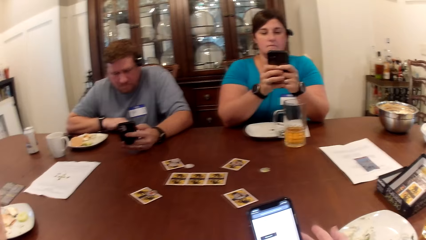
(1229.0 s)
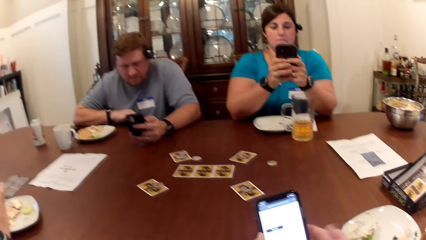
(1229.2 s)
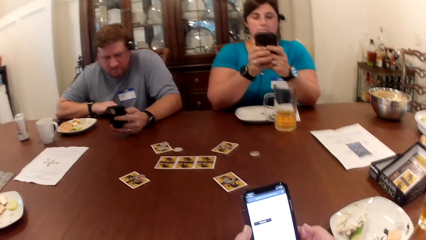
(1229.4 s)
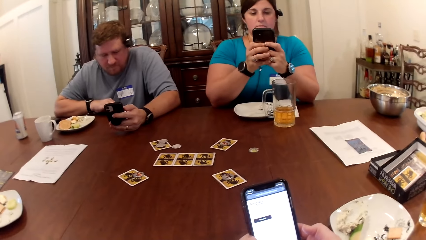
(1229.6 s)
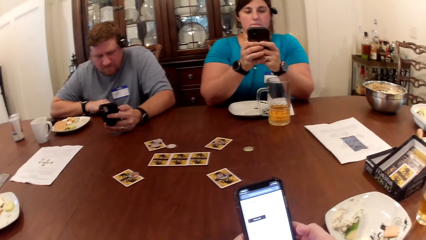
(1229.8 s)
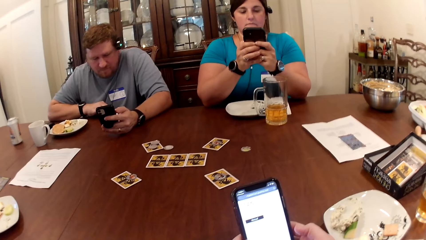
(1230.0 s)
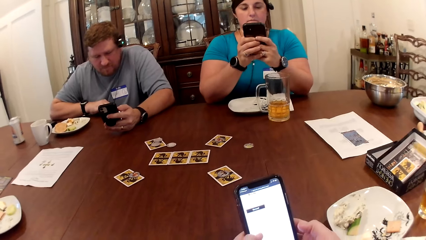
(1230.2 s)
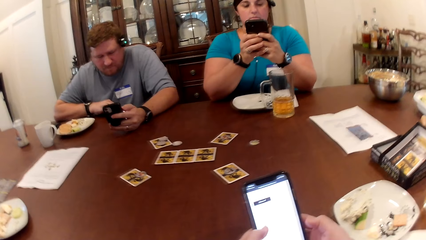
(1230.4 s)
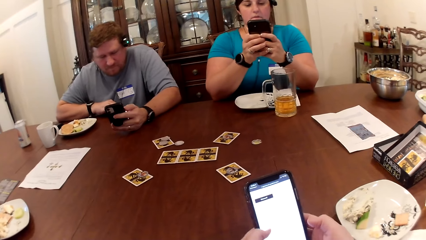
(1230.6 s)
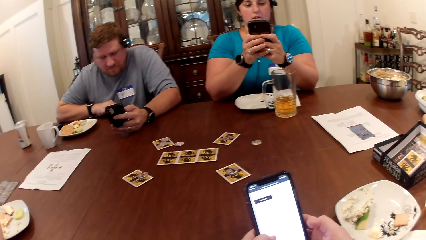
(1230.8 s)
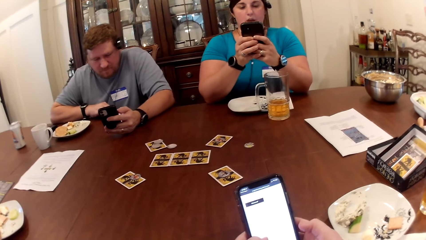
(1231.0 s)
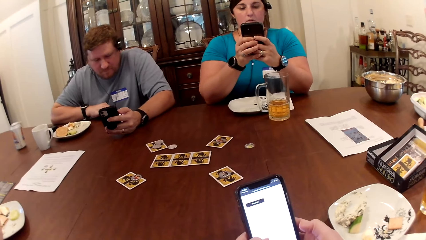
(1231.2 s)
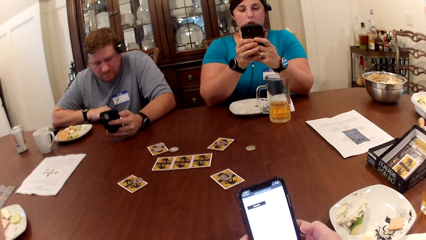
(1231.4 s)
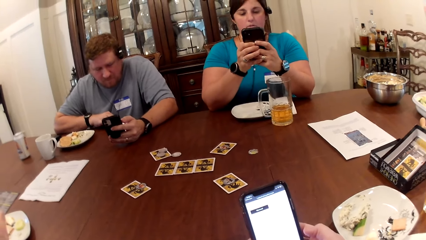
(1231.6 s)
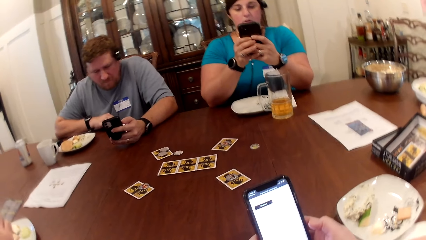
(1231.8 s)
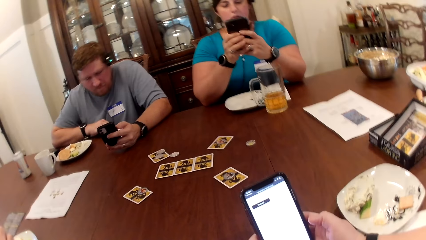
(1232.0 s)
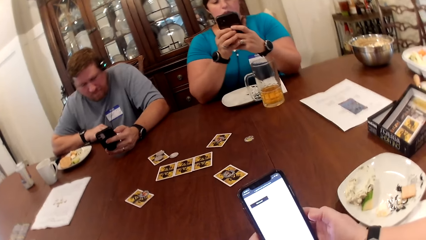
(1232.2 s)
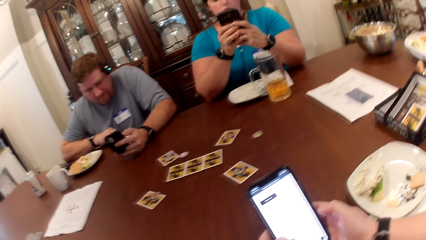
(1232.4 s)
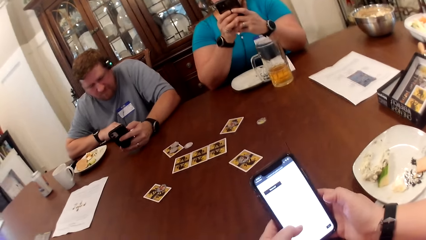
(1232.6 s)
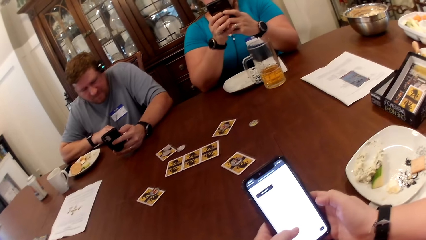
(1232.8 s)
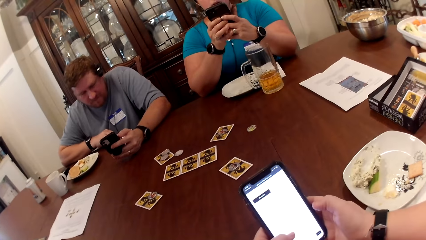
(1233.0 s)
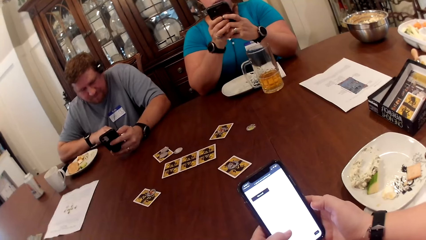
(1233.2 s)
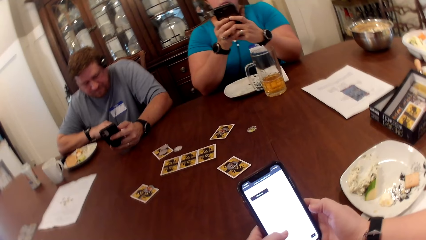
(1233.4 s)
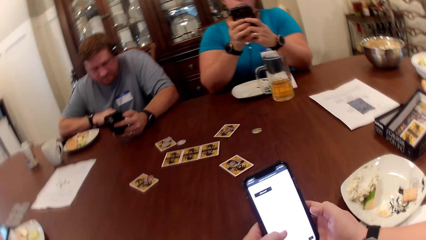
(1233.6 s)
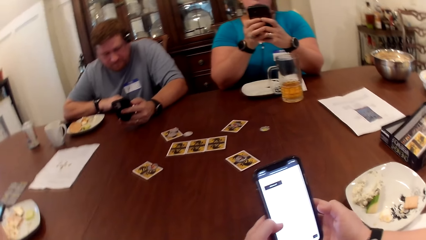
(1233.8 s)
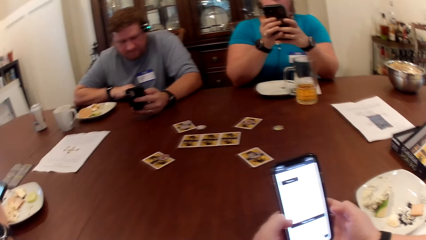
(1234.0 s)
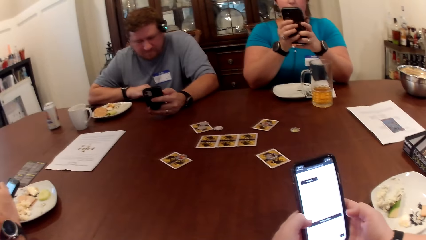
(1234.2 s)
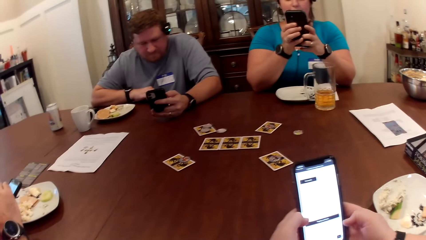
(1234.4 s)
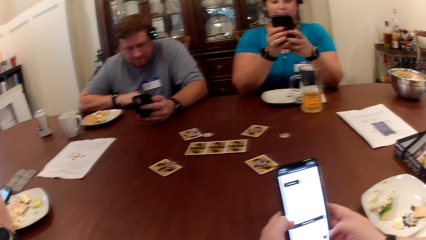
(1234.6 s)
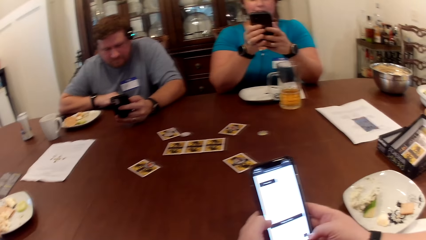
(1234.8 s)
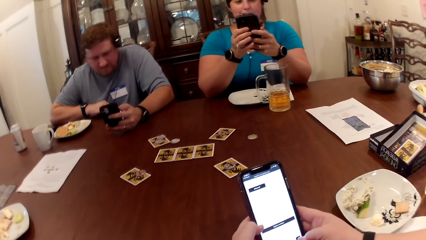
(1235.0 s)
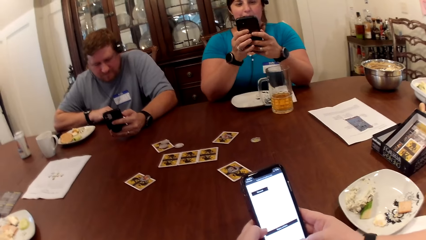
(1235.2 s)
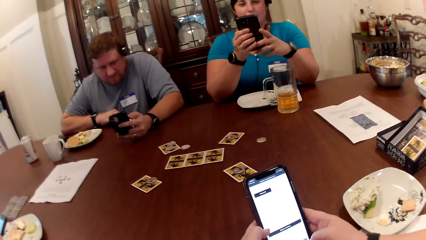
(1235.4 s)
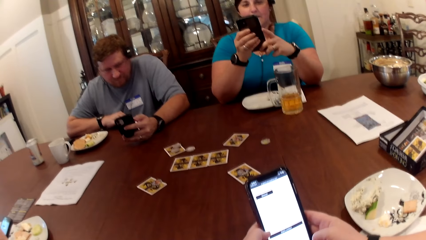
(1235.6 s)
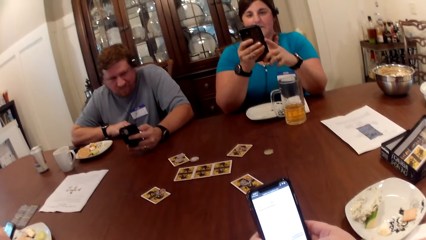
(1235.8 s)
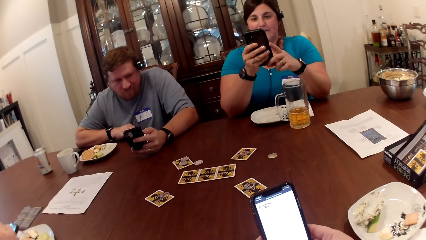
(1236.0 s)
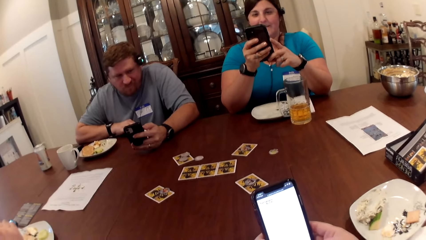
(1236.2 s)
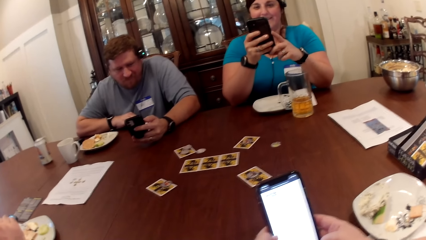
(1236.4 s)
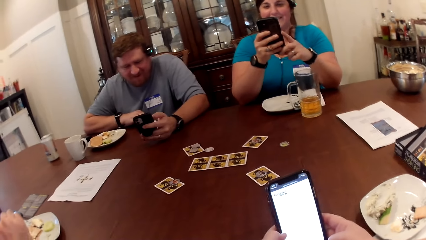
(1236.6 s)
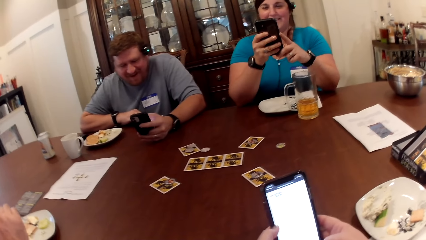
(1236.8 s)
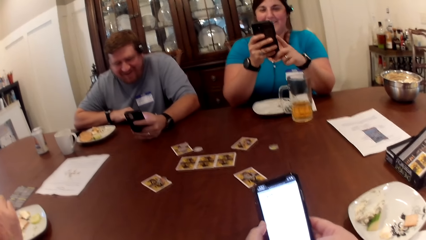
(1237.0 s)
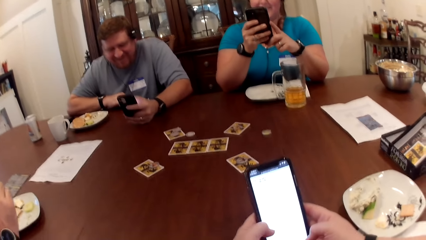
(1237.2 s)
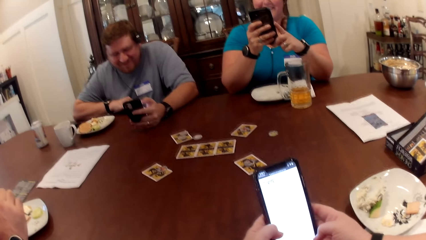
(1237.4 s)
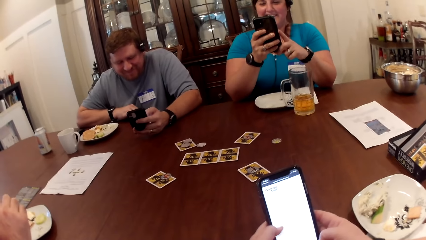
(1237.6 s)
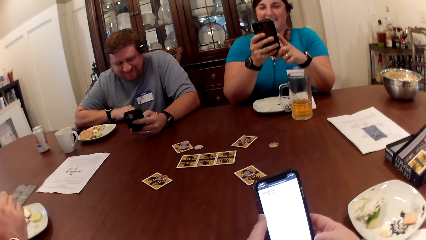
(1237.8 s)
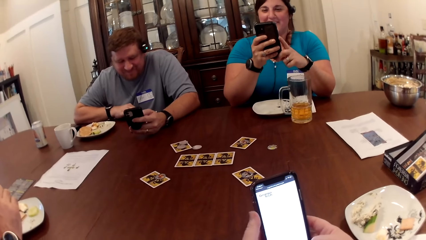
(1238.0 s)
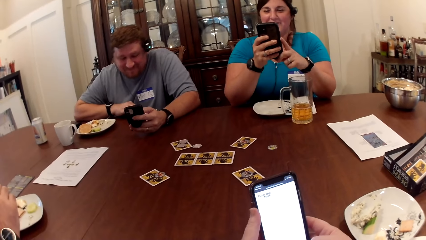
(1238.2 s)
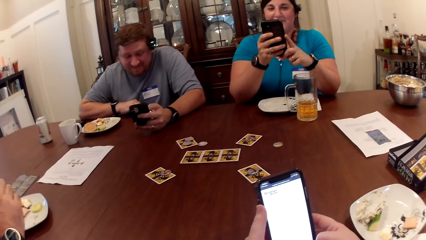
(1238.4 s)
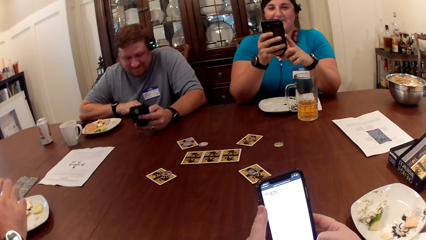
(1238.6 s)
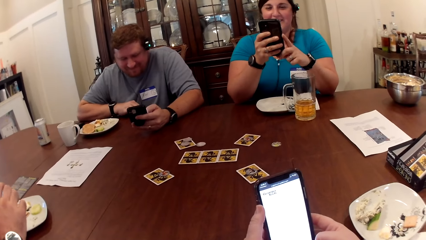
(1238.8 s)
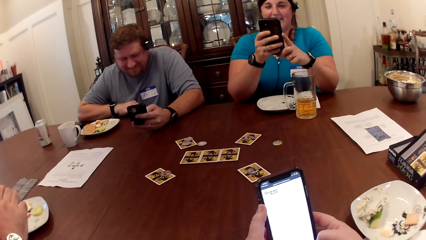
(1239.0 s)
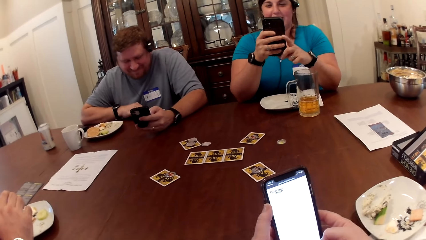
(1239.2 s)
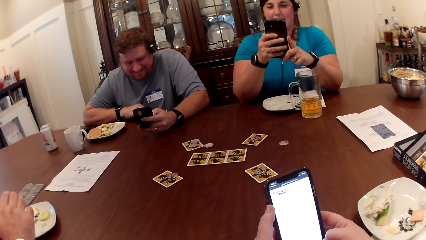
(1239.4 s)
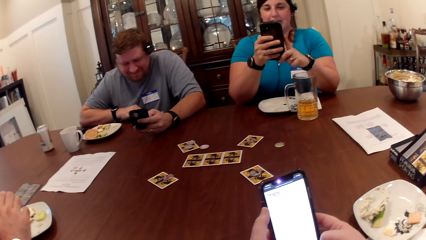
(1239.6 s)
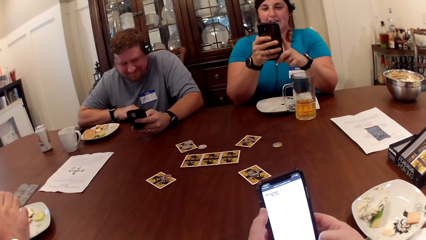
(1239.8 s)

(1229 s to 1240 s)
A man scrolls the phone.

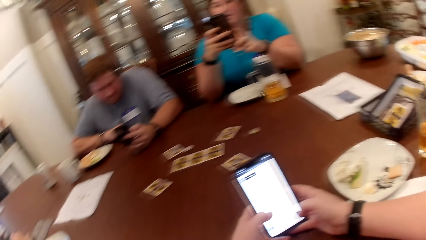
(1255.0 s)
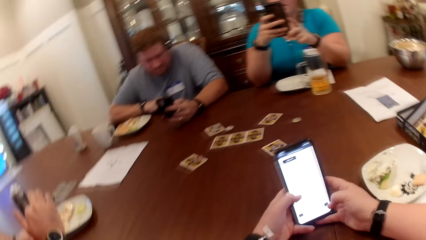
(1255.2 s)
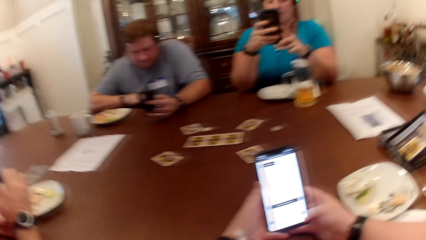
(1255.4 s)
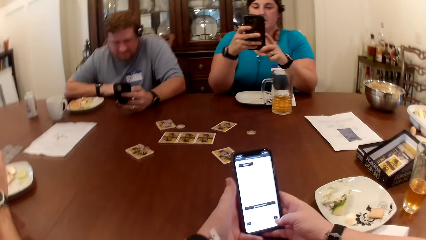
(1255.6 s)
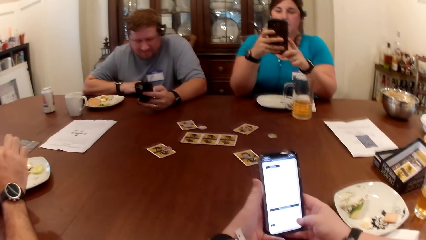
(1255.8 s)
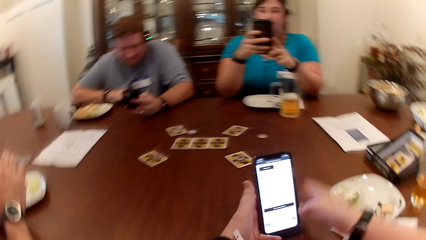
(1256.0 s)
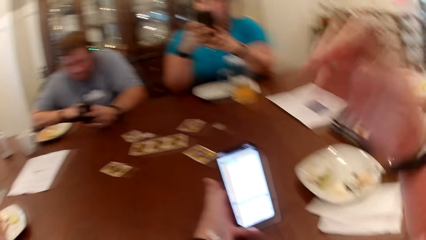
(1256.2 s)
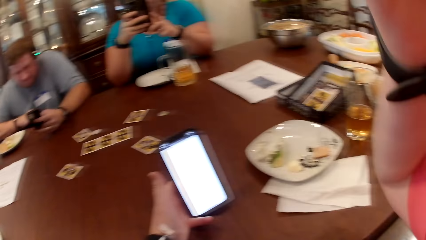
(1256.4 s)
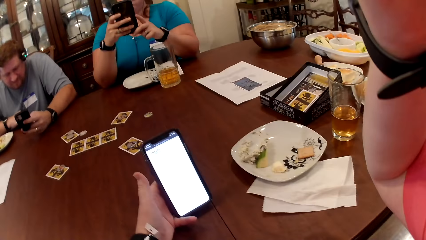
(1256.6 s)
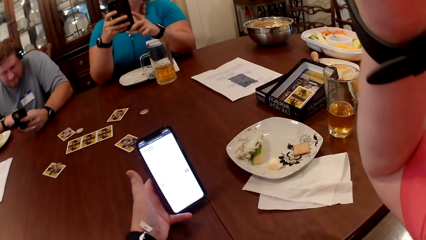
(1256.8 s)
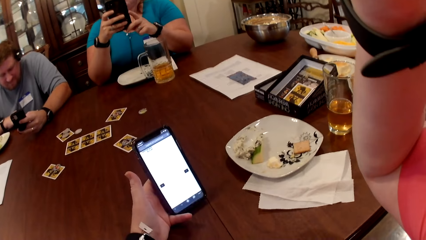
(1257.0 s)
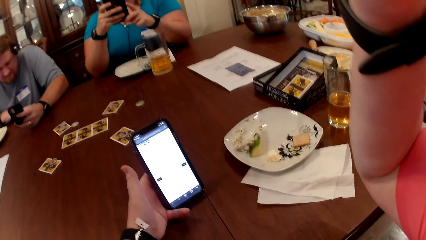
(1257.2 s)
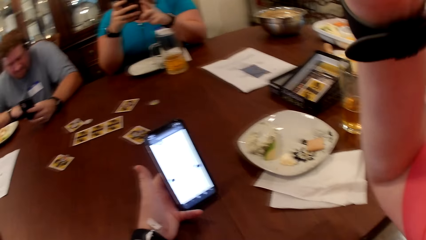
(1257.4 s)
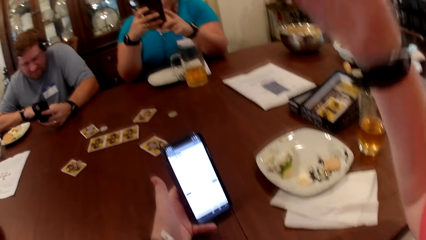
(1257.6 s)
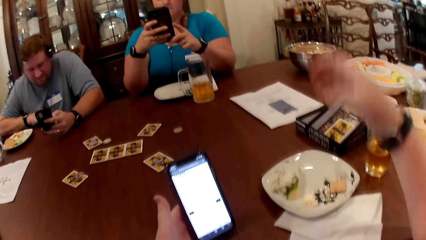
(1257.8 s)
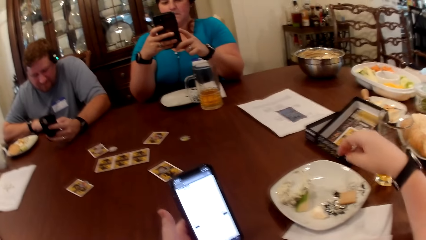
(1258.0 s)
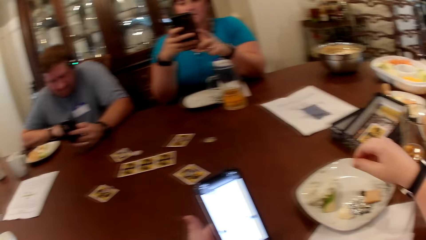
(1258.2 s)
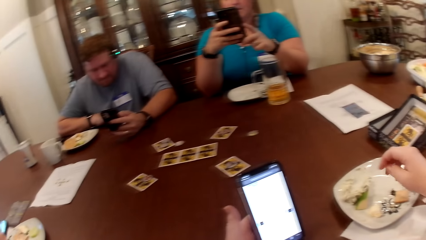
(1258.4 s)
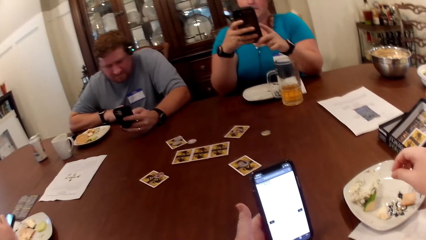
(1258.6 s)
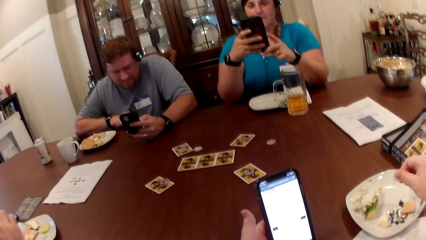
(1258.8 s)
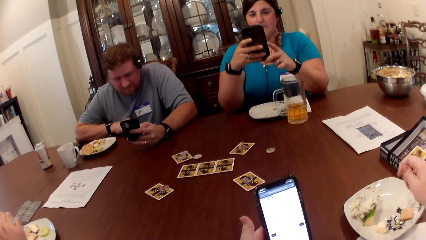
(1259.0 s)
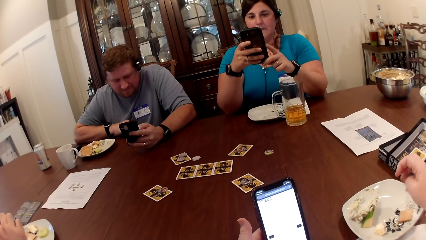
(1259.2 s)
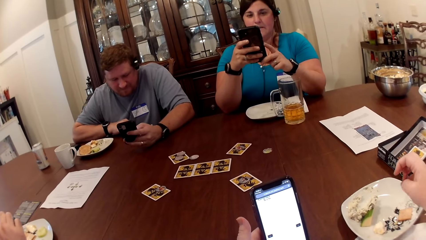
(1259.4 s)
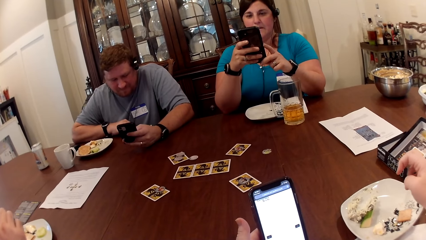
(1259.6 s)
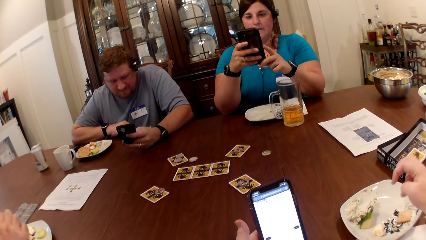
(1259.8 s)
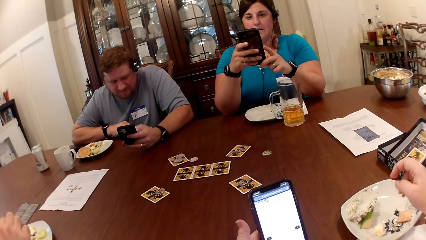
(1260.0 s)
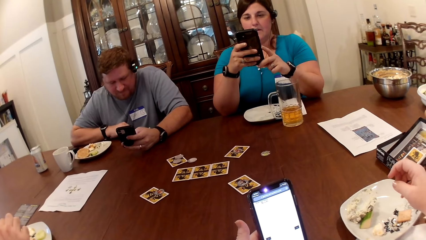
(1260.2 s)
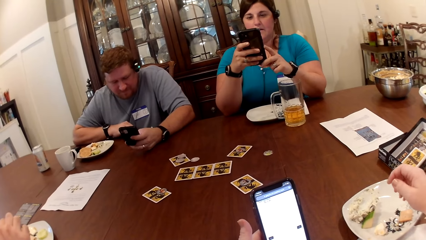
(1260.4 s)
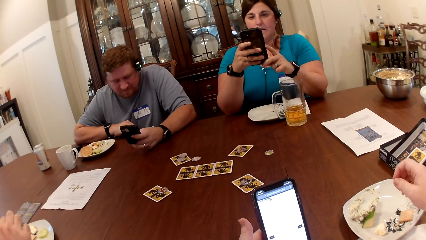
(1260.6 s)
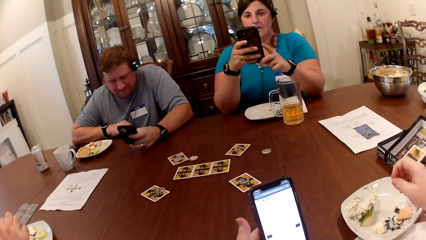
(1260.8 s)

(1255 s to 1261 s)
The camera wearer adjusts the camera.
